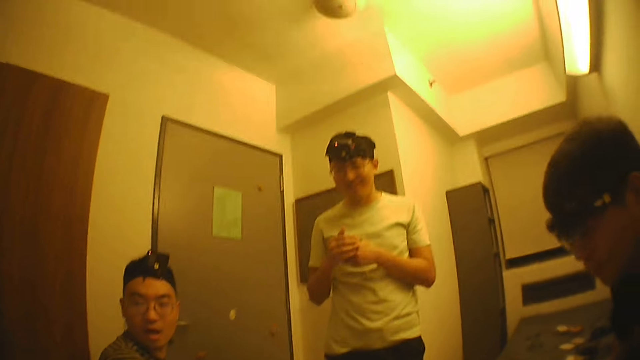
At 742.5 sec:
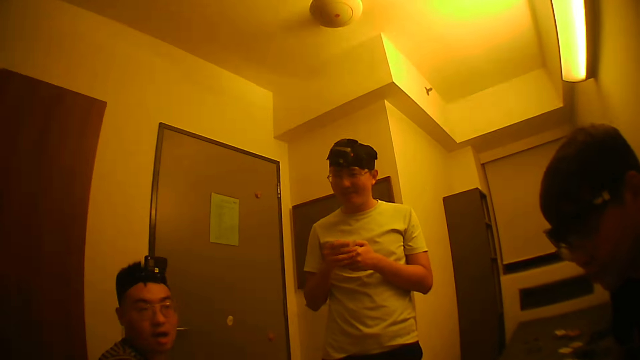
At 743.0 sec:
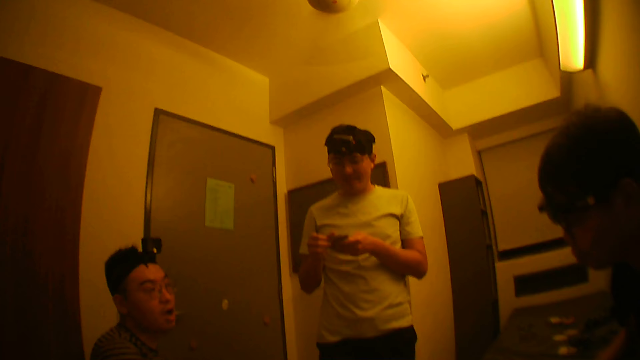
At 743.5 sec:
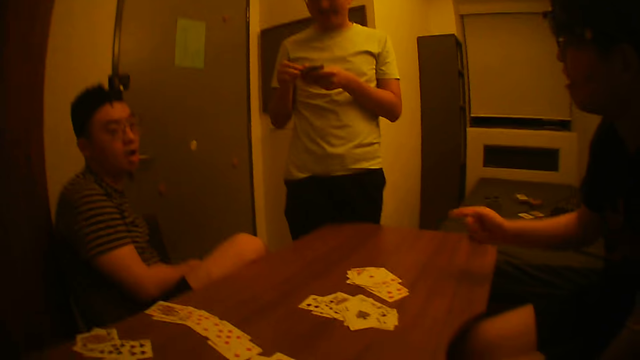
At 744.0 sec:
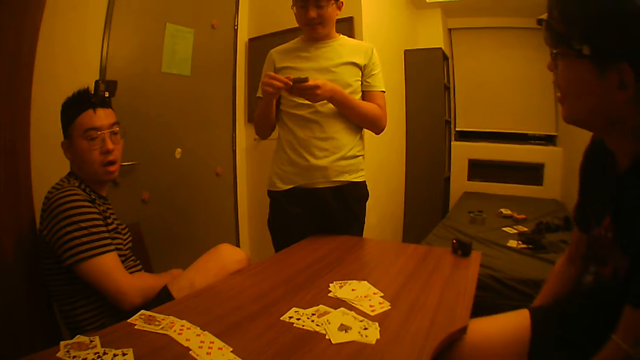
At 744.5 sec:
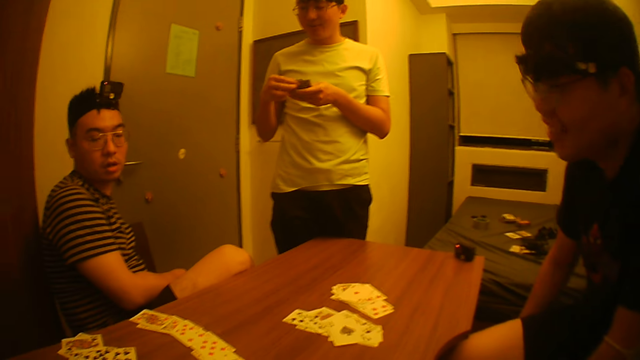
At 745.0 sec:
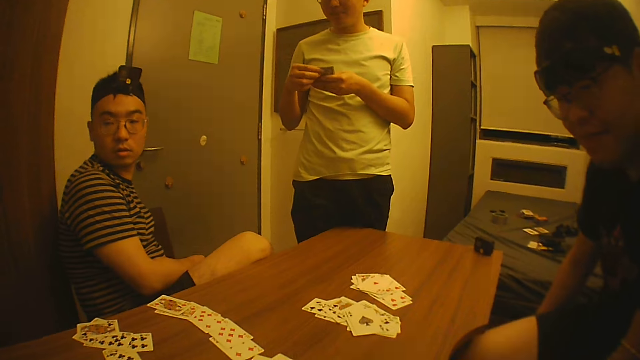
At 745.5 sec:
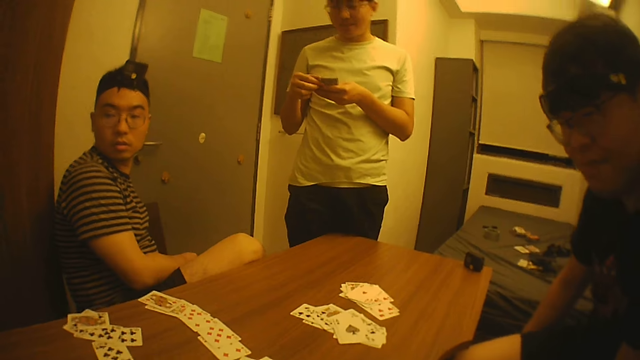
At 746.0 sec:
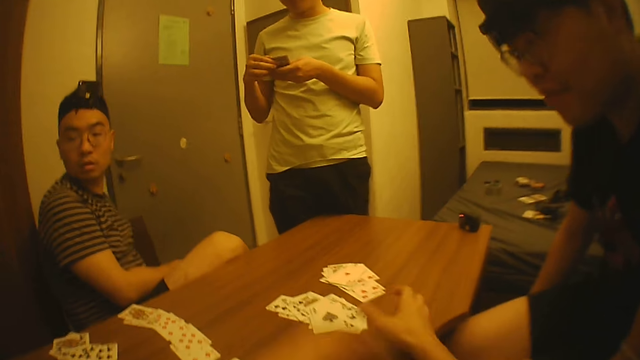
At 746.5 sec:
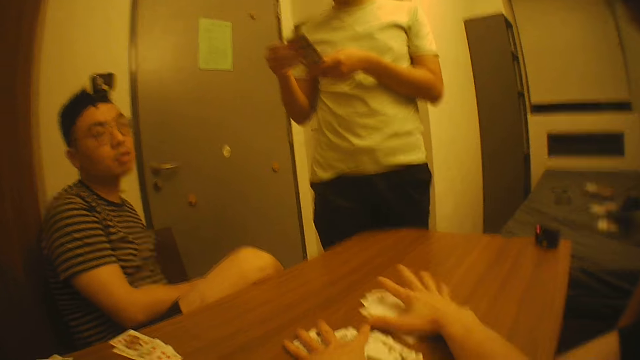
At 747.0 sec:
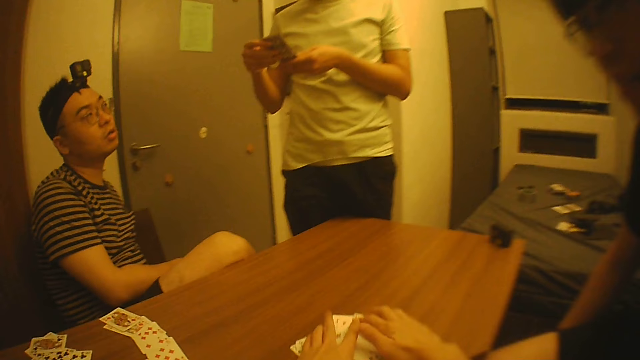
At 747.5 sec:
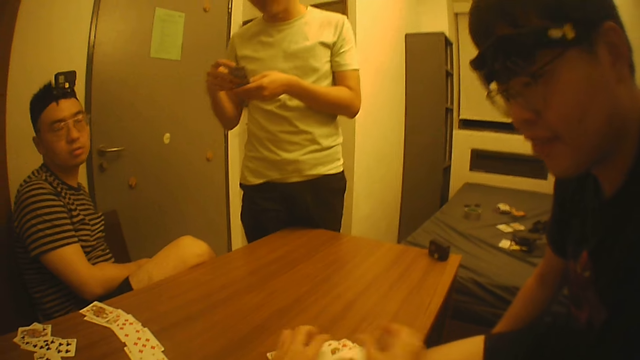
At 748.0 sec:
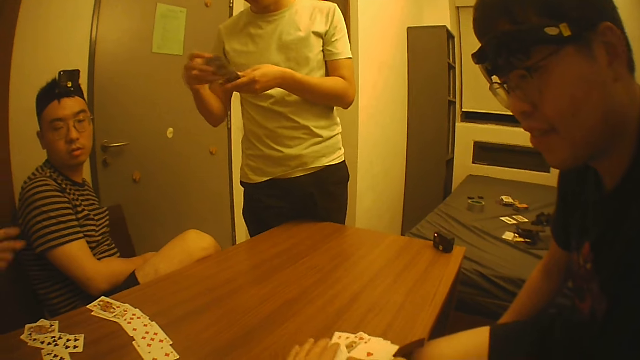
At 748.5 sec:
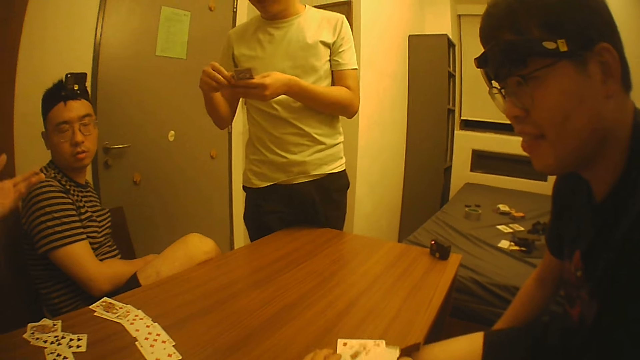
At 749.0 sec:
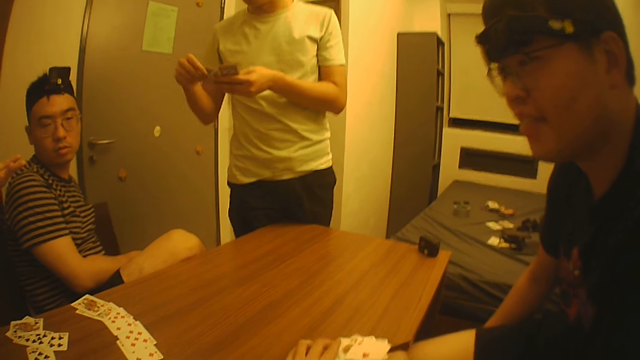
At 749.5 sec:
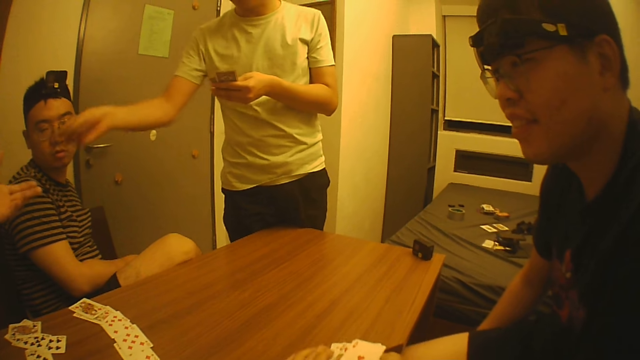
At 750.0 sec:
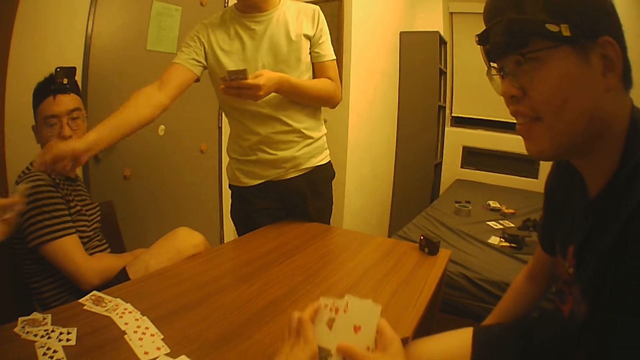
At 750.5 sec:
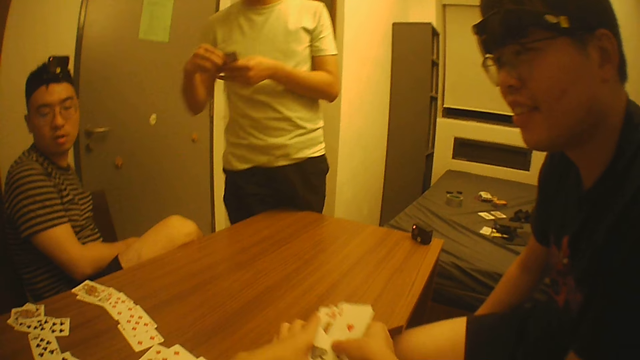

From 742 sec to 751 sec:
A man shuffles the cards with both hands. The camera wearer packs the cards from the table with both hands. They look at four men. The man gives a card to another man.

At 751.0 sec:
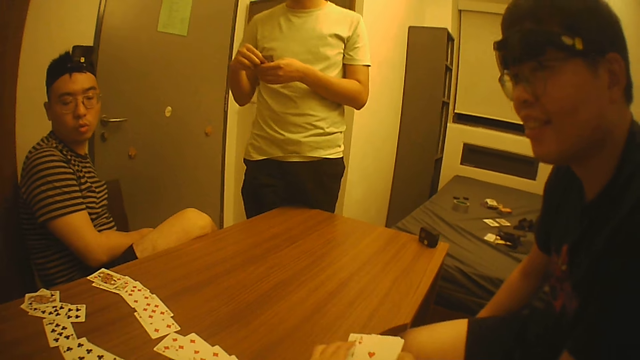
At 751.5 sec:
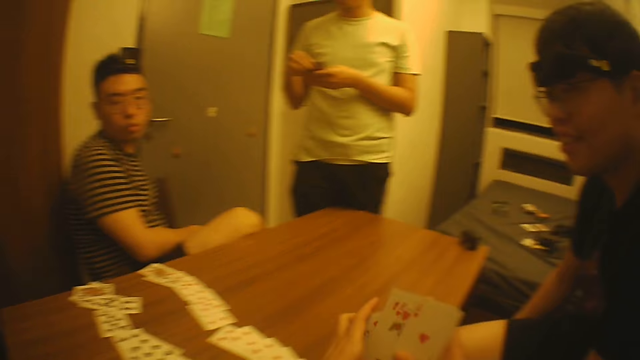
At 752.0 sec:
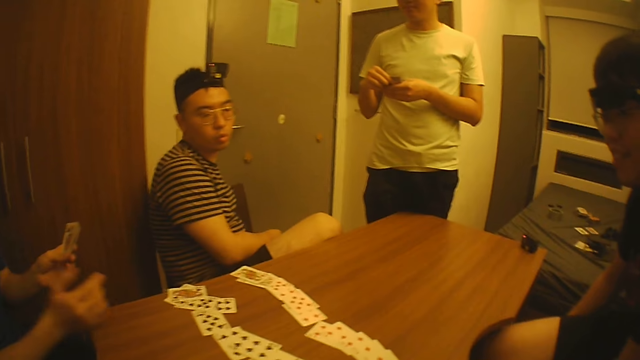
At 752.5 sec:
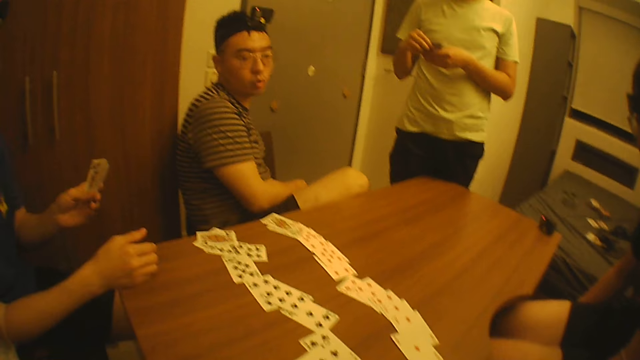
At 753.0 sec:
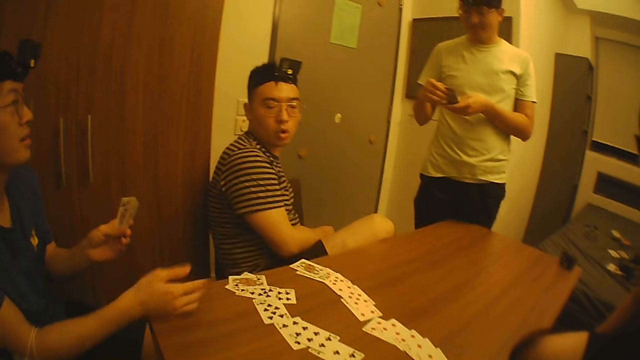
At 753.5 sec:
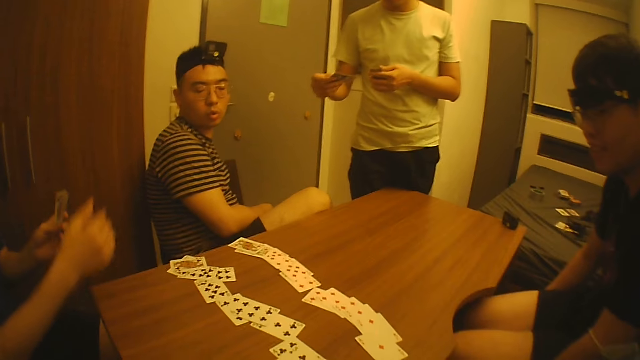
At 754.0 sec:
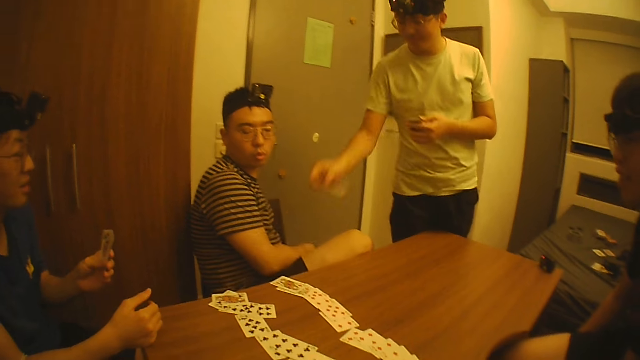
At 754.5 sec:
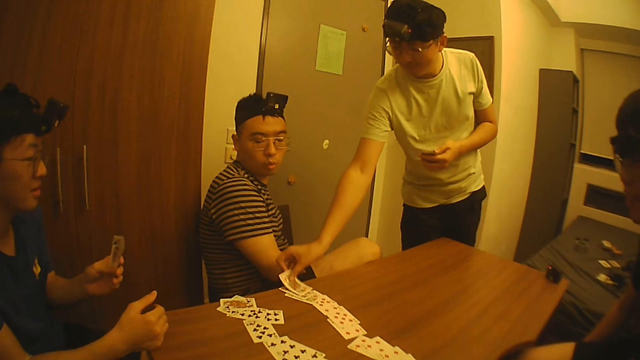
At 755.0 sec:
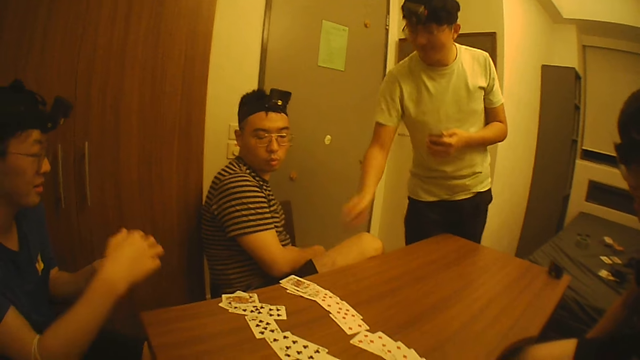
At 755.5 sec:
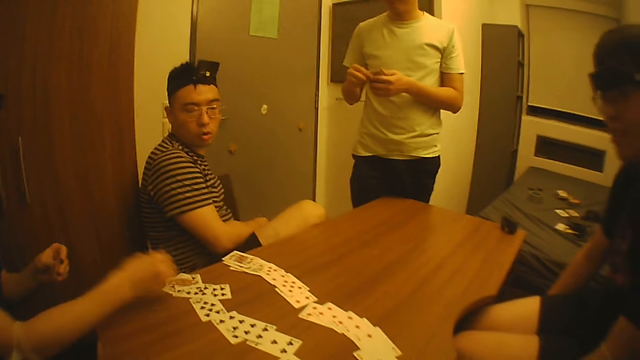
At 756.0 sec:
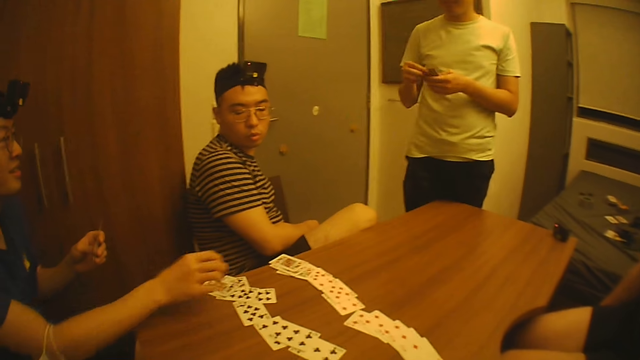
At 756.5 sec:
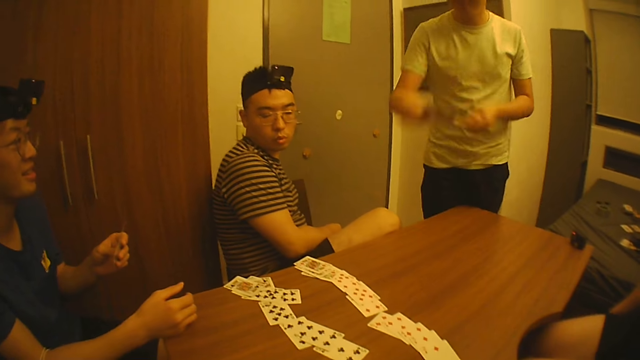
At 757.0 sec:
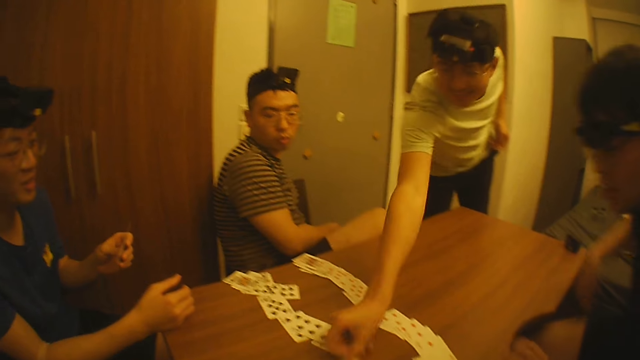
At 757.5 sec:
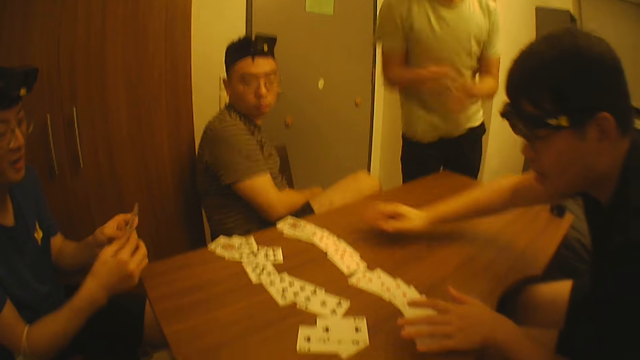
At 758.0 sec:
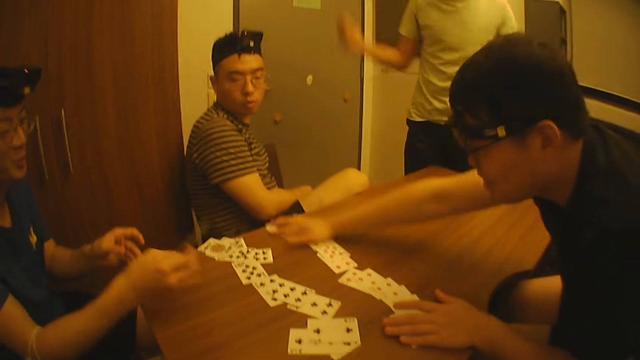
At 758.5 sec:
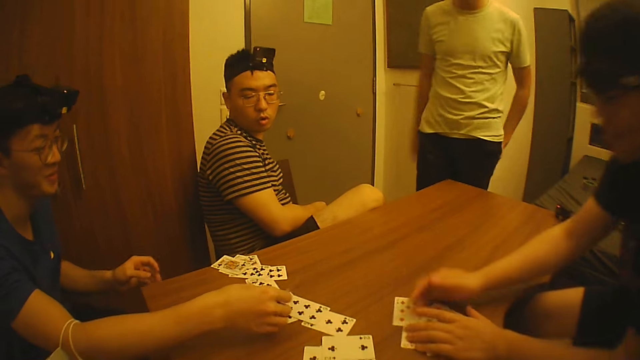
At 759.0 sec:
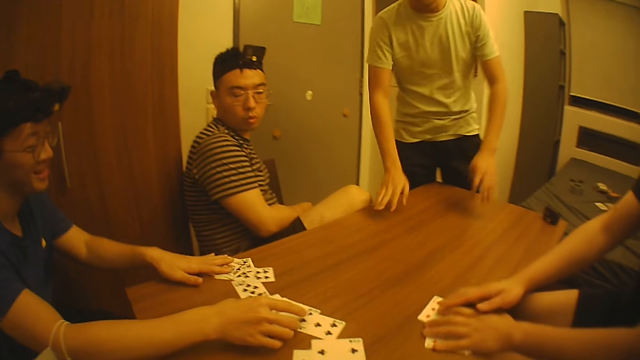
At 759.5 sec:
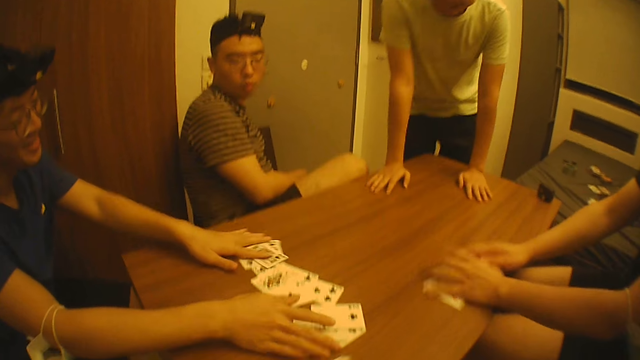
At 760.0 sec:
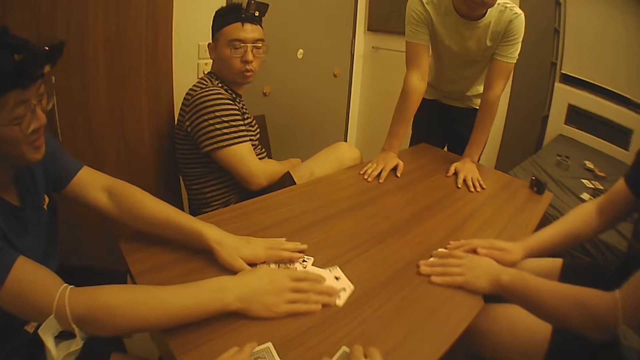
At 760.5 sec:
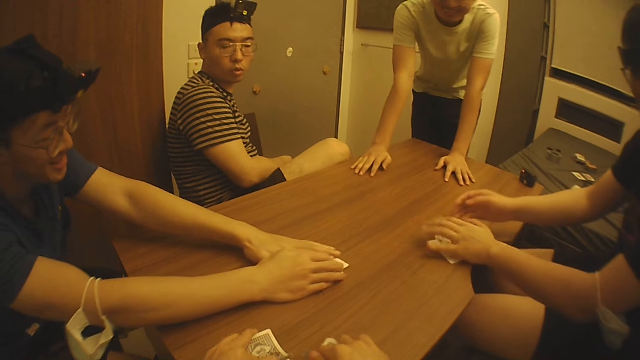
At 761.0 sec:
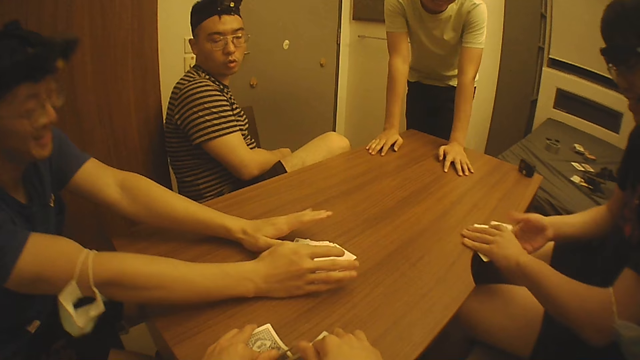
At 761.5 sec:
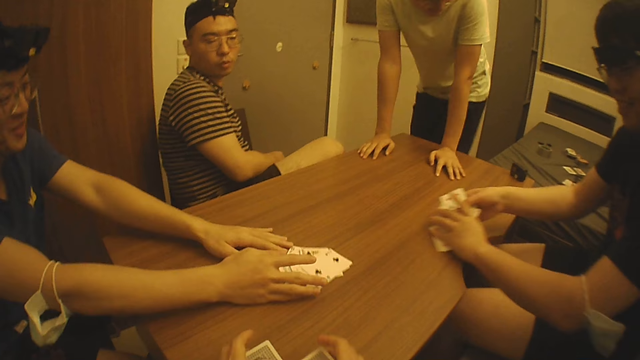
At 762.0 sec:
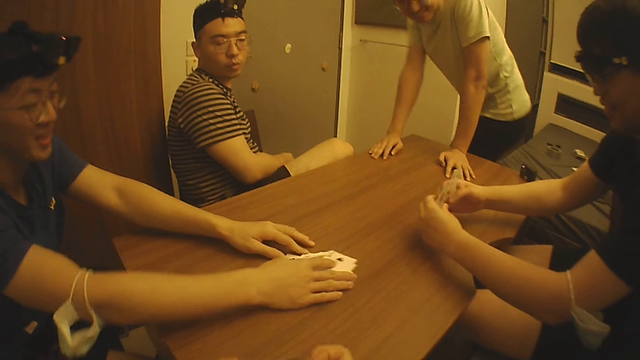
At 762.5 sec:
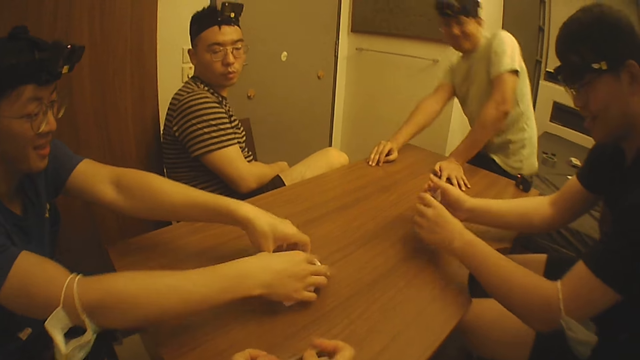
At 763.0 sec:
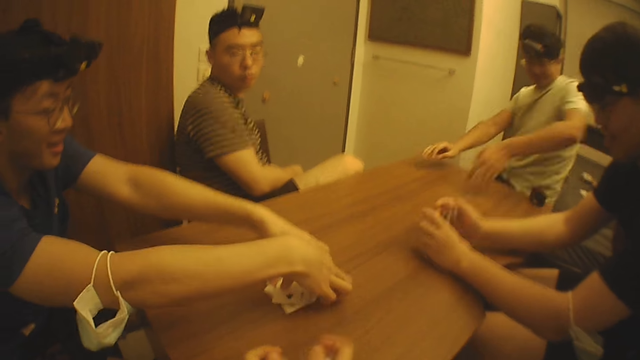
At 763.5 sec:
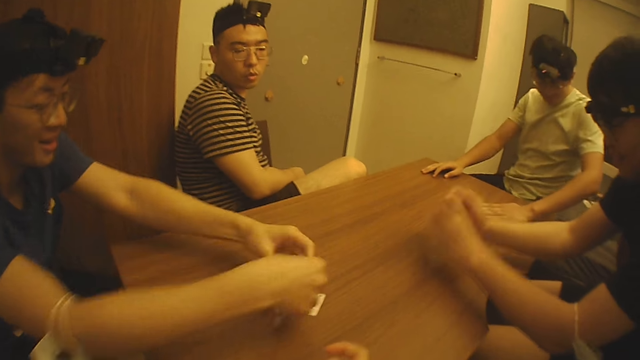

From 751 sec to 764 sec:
The camera wearer takes the cards. A man holds the cards with his left hand. Another man picks a card from the cards in his left hand with his right hand. The second man drops the card on the table with his right hand. A man plays poker. The first man picks a card from the cards in his left hand with his right hand and drops the card on the table with his right hand. A man plays poker. The second man picks a card from the cards in his left hand with his right hand and drops the card on the table with his right hand. A man plays poker. A third man packs the cards on the table with both hands. The first man drops a card on the table with his right hand. The first man gathers the cards on the table with both hands. The camera wearer shuffles the cards on the table with both hands. The third man arranges the cards on the table with both hands.
